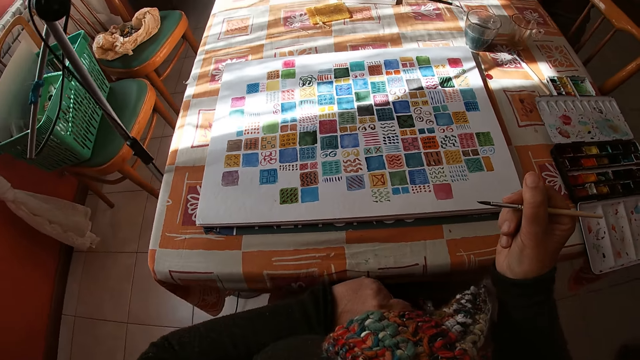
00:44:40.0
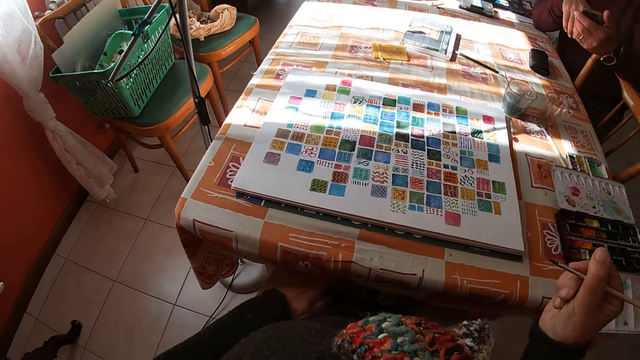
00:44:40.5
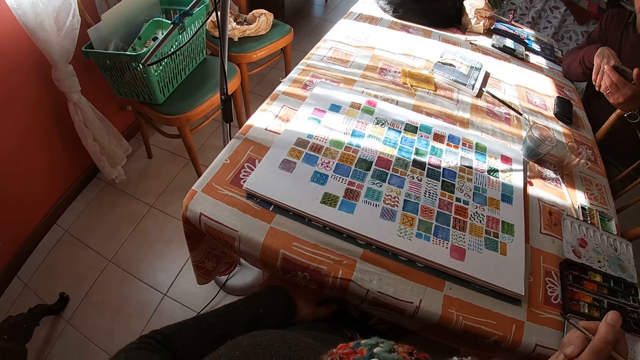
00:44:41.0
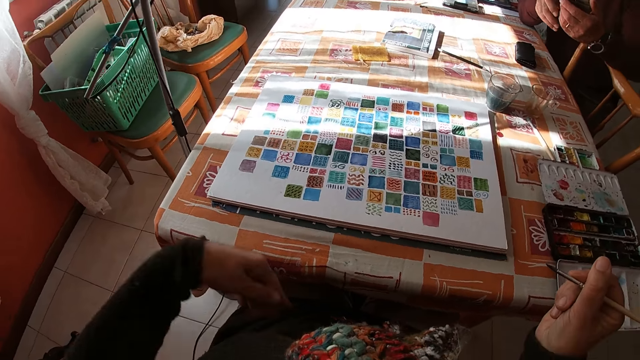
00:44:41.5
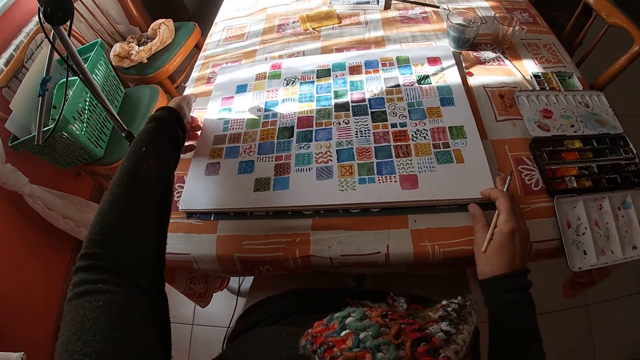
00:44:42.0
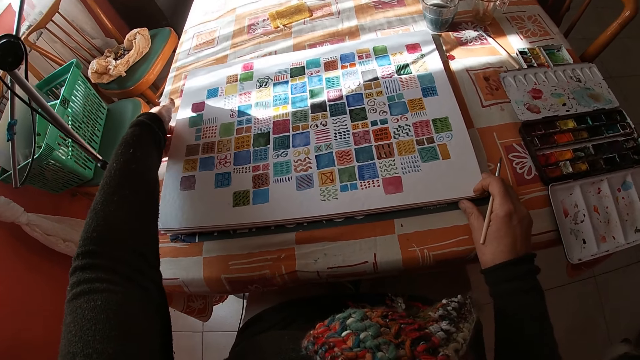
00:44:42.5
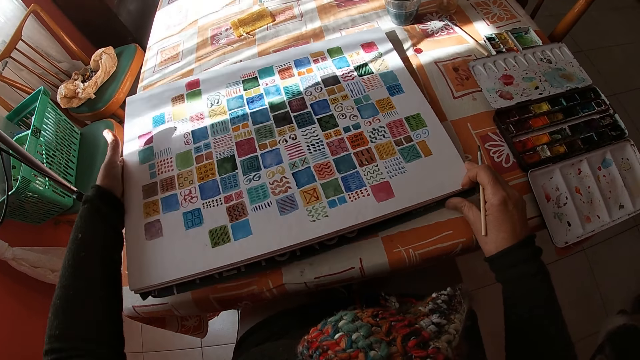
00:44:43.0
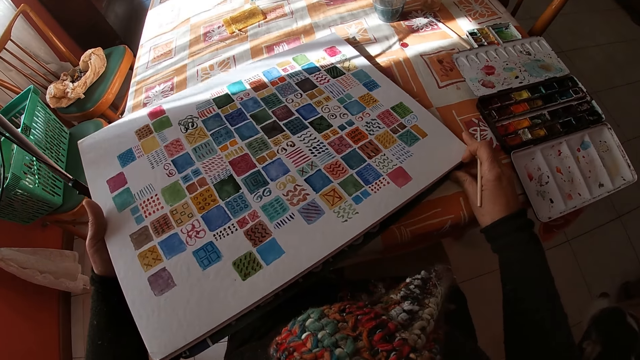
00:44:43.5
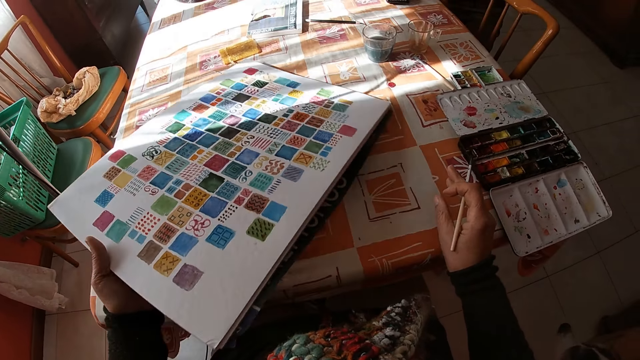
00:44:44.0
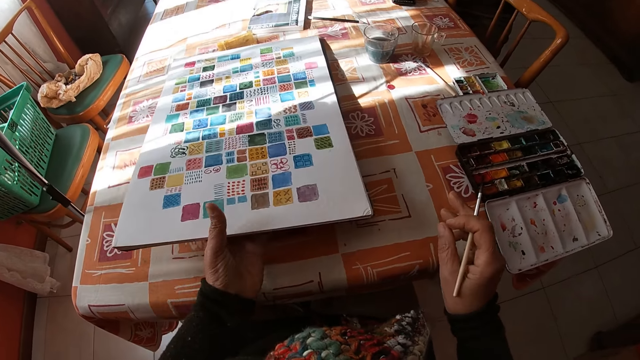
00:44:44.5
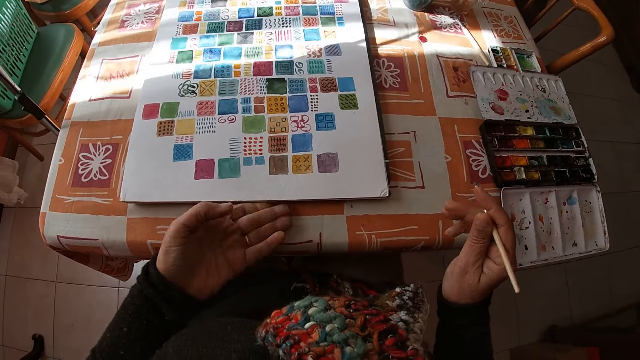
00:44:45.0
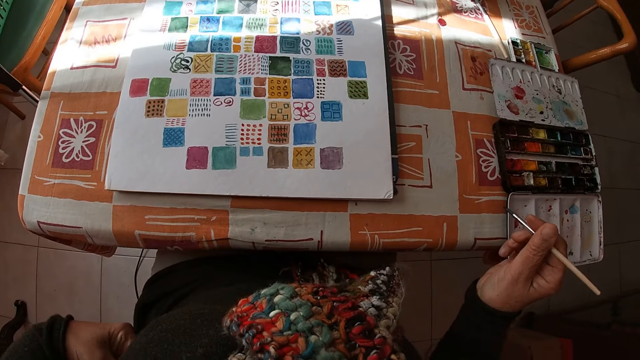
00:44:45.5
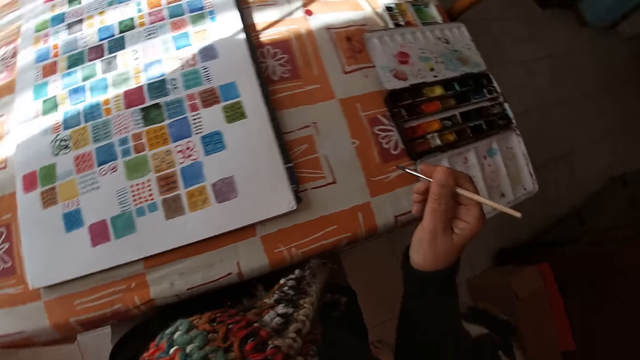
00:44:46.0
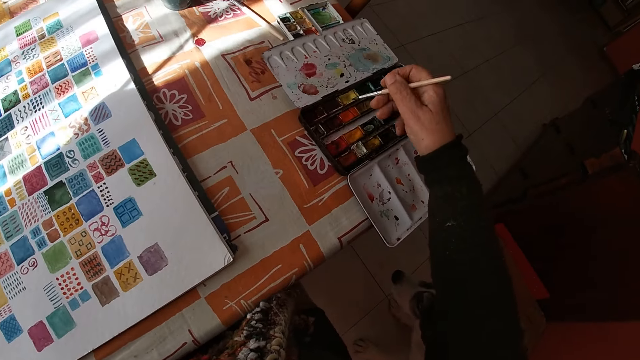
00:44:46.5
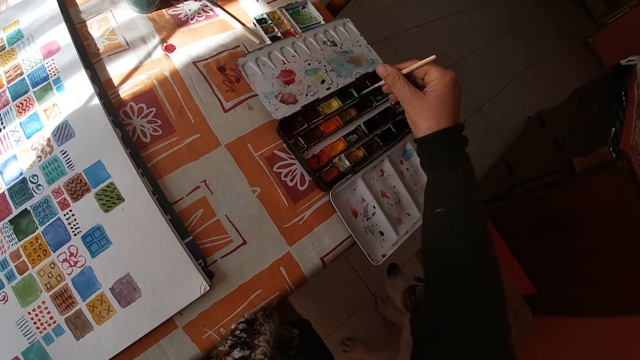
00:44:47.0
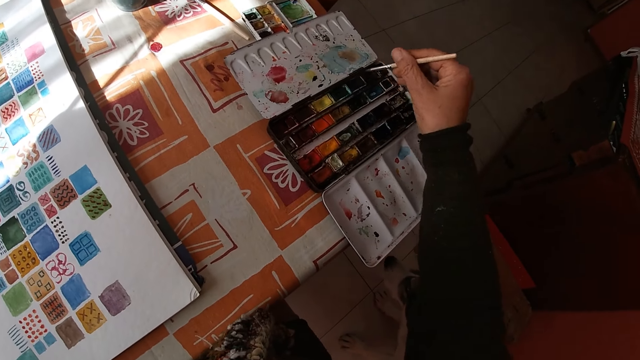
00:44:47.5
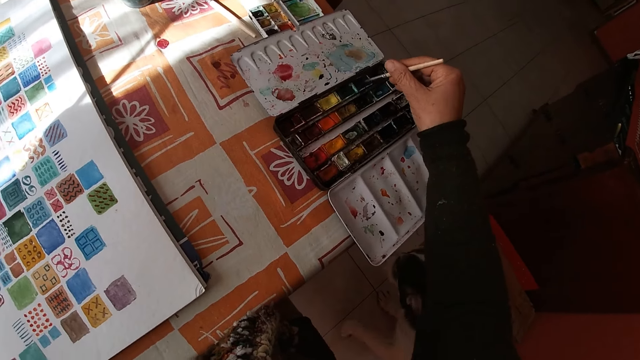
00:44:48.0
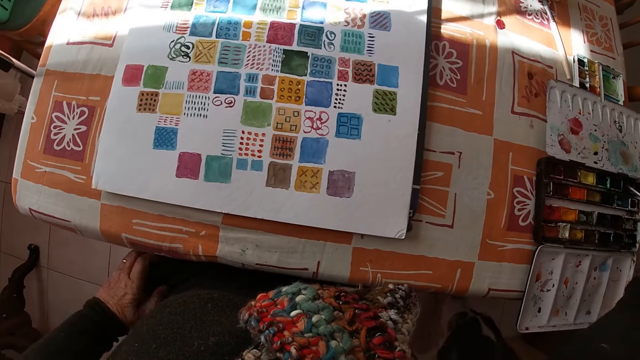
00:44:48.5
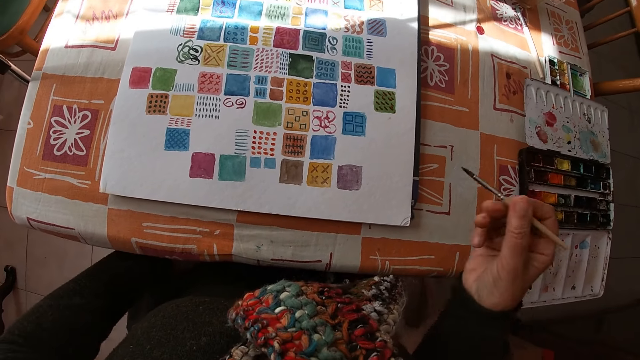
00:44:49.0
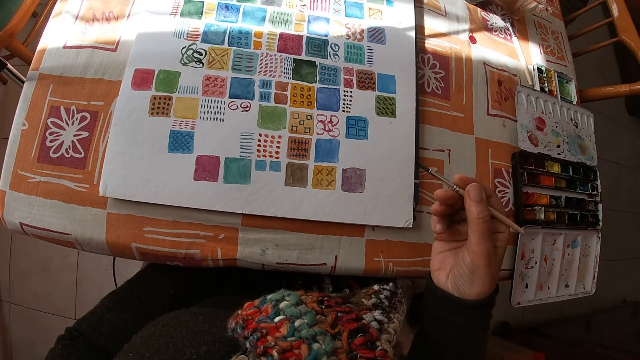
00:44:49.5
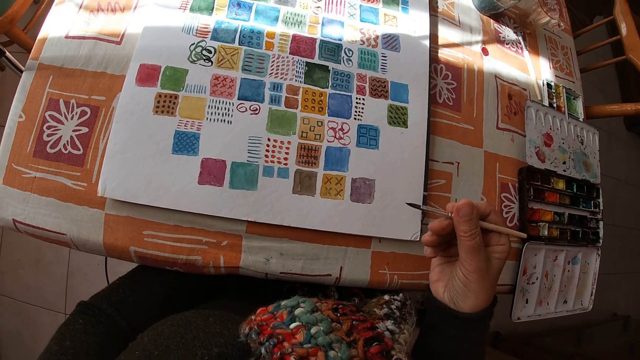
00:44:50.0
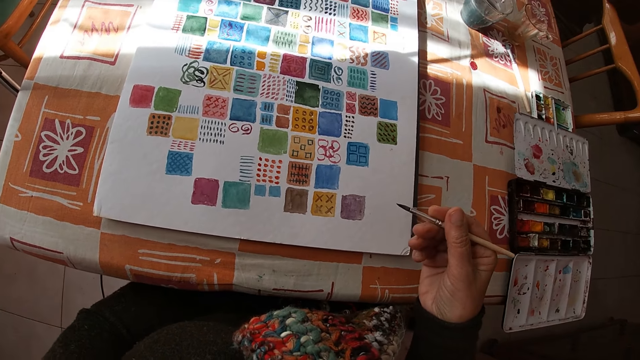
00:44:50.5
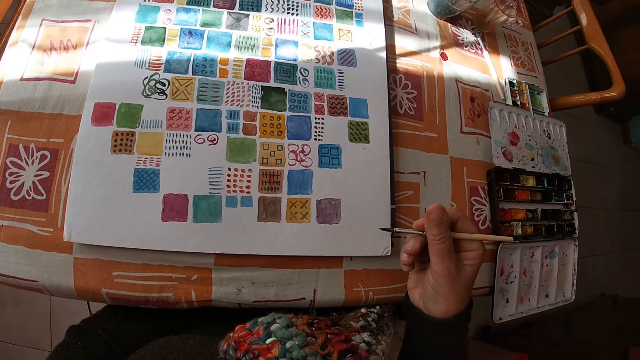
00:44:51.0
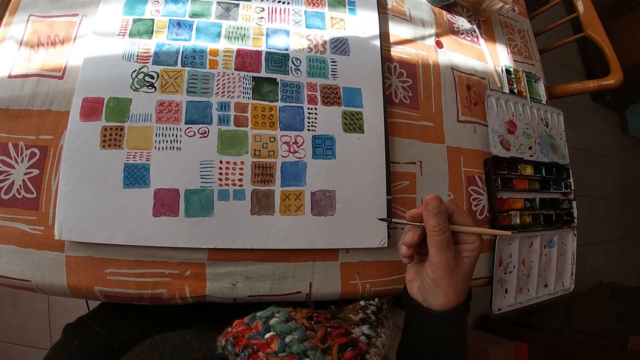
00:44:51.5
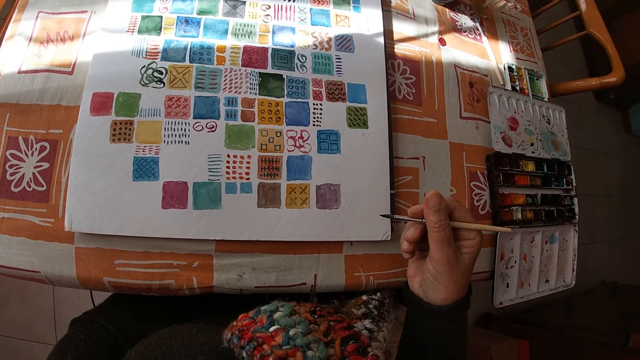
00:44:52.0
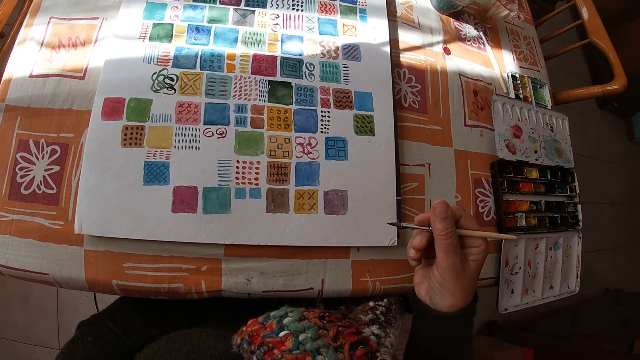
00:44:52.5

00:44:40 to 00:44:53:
The camera wearer places her left hand on her thigh under the table. She holds the paintbrush. The man sits across the table in the room. The camera wearer looks at the drawing. She adjusts the canvas on the table with both hands. She picks up the drawing and turns the drawing. She adjusts the canvas on the table with her left hand. She puts the drawing on the table. She dips the paint brush in her right hand into the color palette on the table. She holds the paintbrush and looks at the drawing.

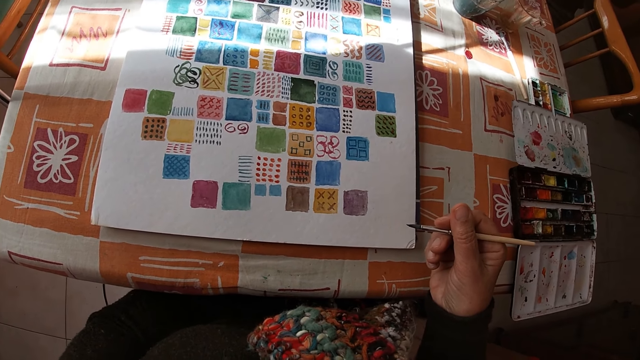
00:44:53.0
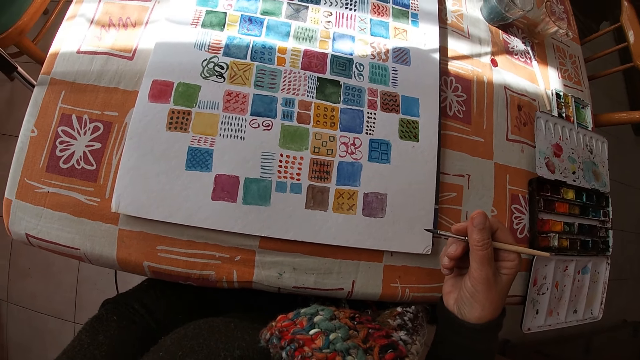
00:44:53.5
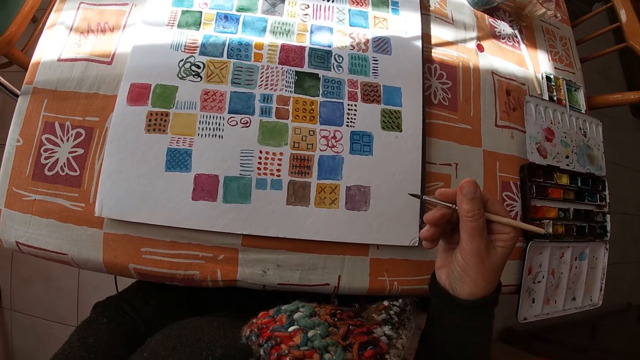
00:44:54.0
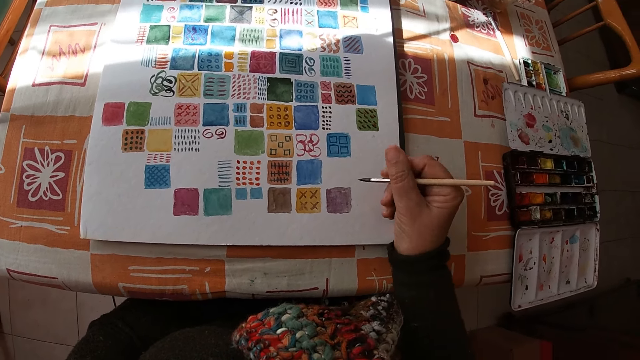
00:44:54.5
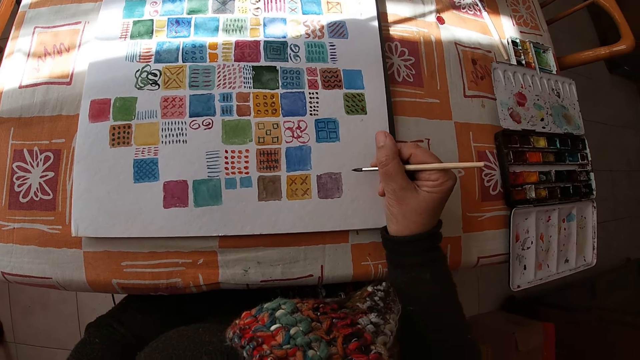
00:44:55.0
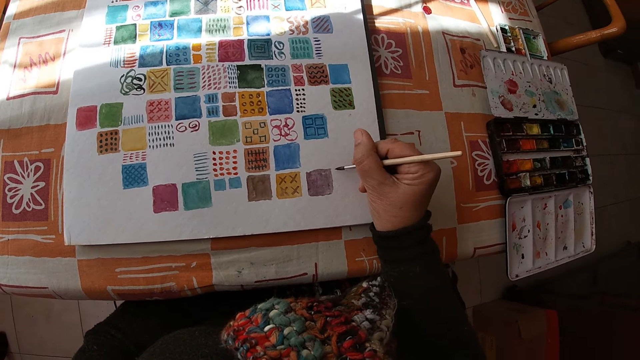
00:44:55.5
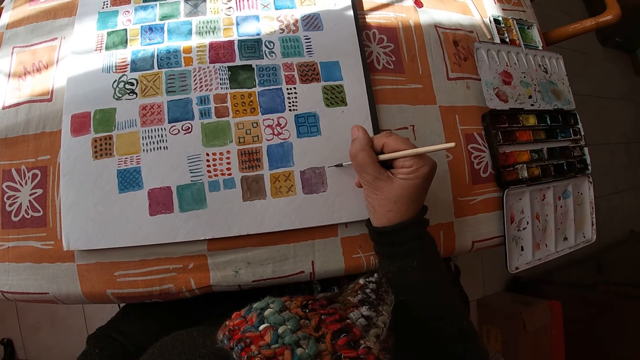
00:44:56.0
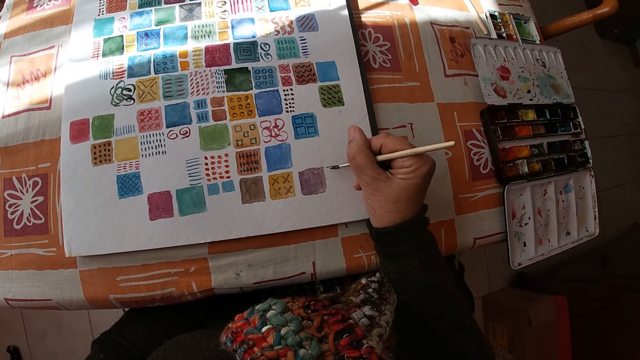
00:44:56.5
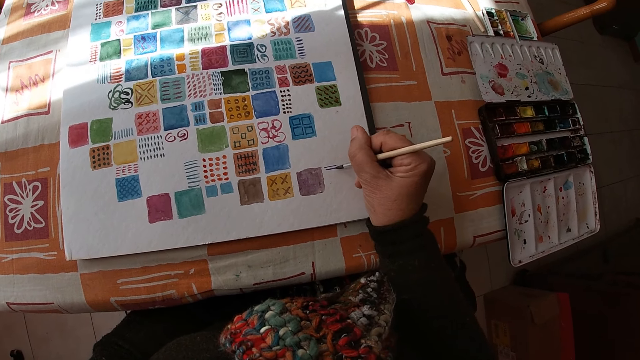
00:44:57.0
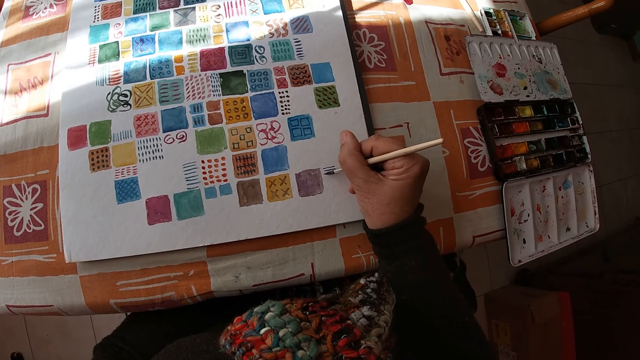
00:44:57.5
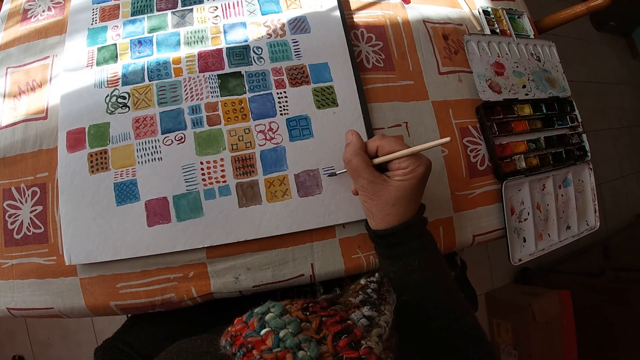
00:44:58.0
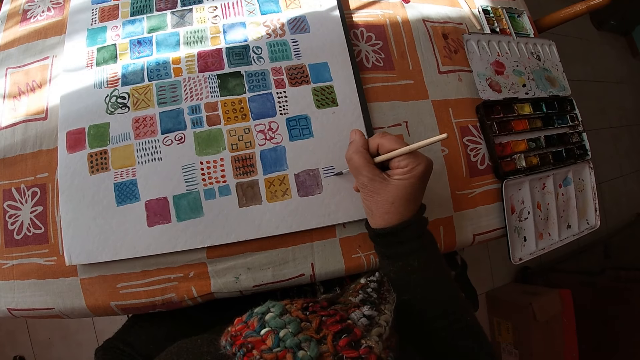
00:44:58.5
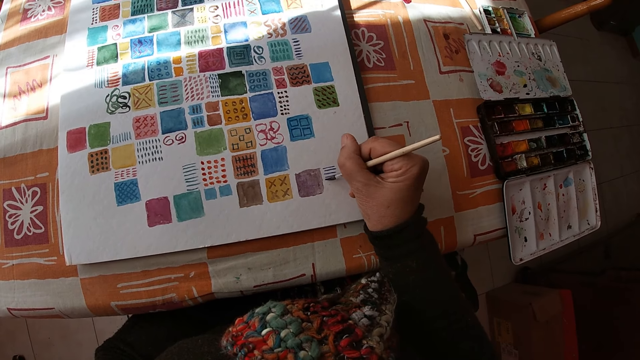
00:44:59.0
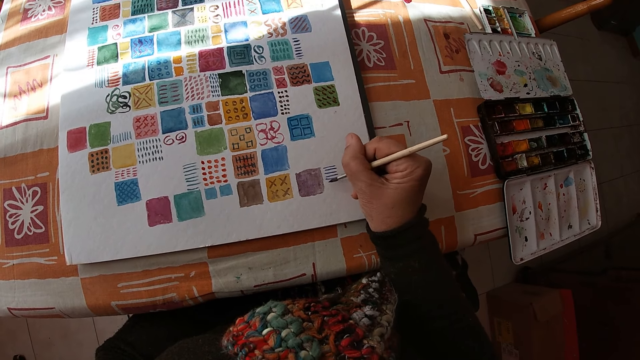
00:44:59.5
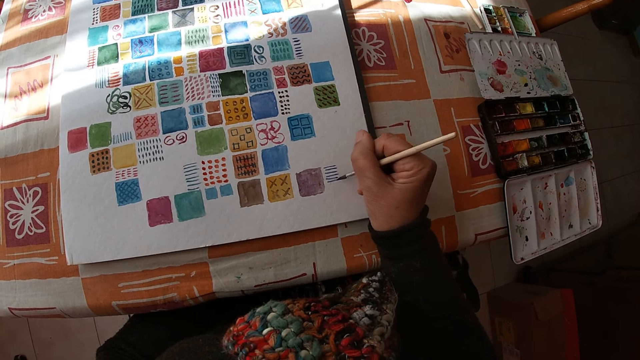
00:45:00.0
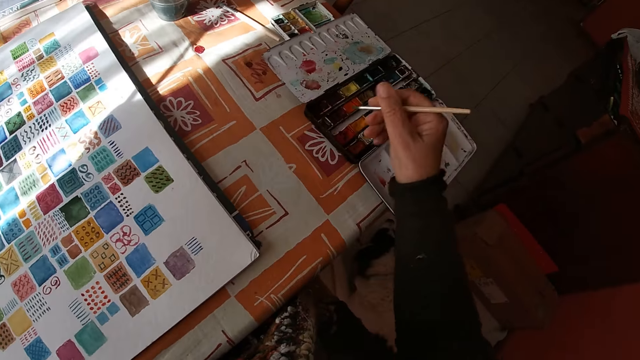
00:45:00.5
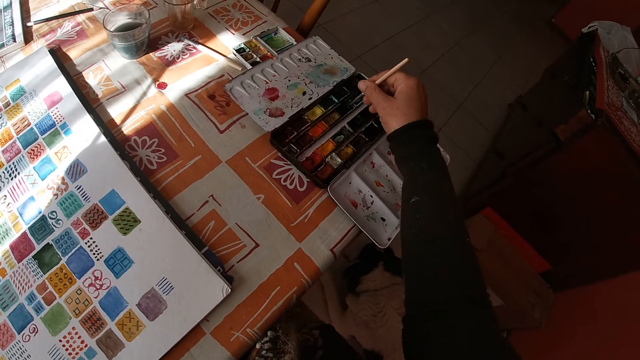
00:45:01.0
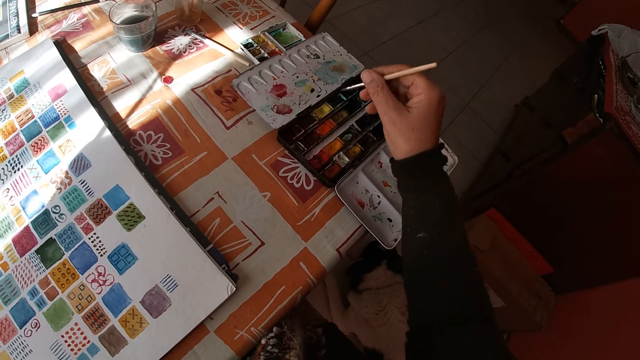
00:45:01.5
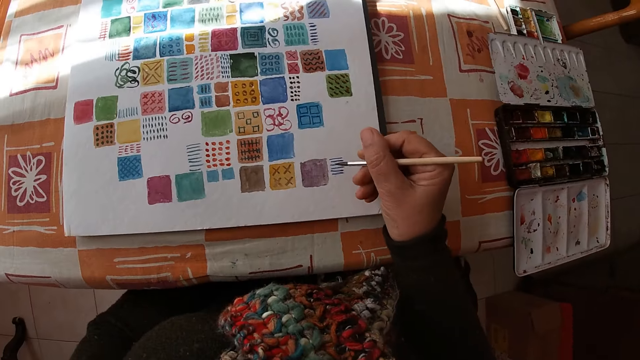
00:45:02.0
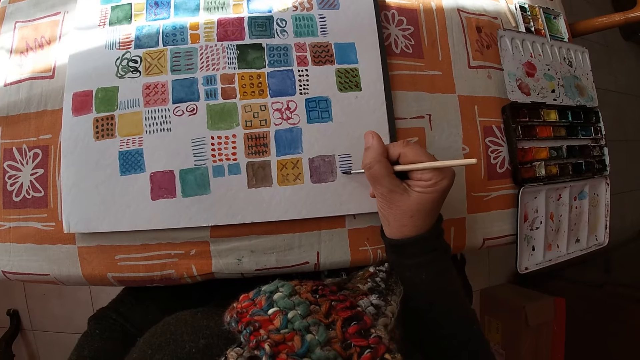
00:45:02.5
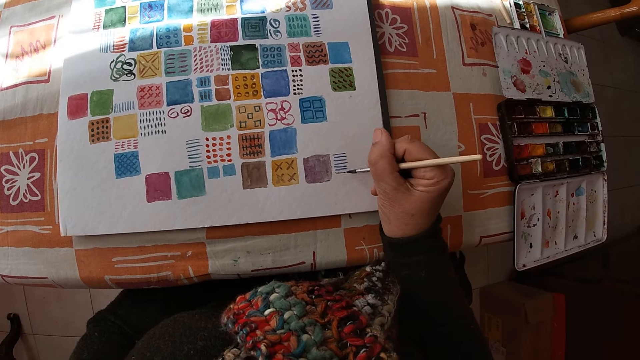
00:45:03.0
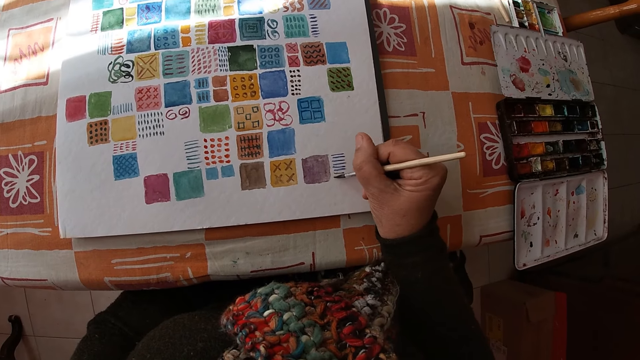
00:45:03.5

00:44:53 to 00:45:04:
The camera wearer paints on the canvas pad on the table with the paint brush in her right hand. She dips the paint brush in her right hand into the color palette on the table. She paints on the canvas pad on the table with the paint brush in her right hand.
